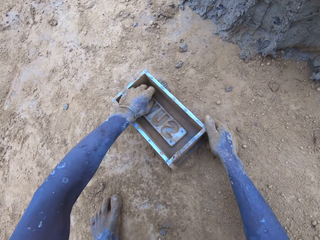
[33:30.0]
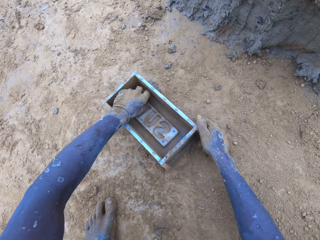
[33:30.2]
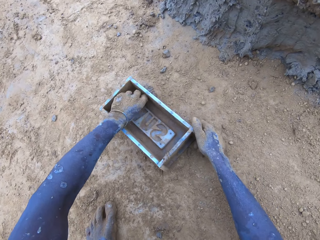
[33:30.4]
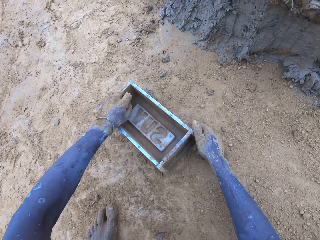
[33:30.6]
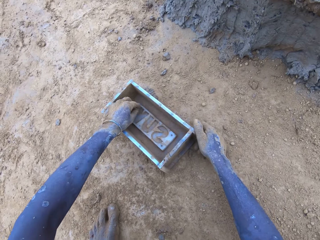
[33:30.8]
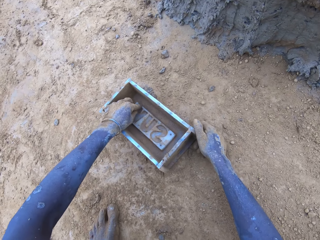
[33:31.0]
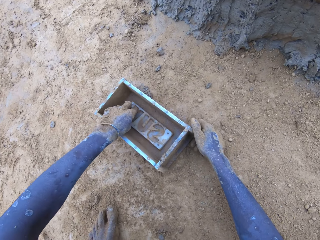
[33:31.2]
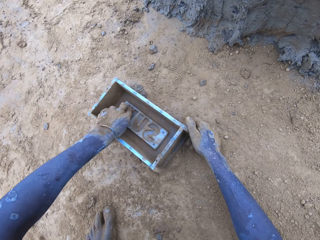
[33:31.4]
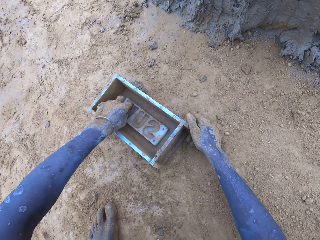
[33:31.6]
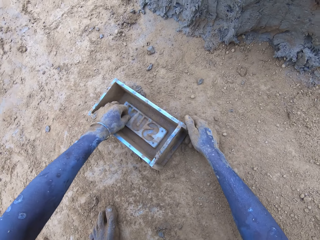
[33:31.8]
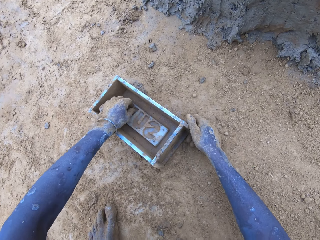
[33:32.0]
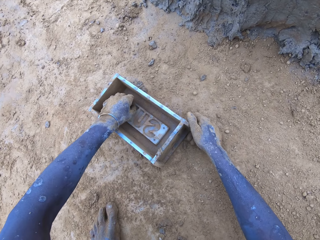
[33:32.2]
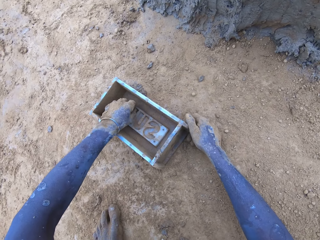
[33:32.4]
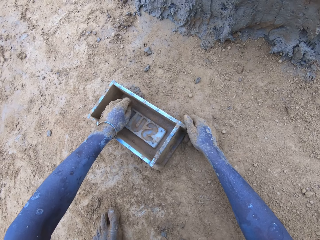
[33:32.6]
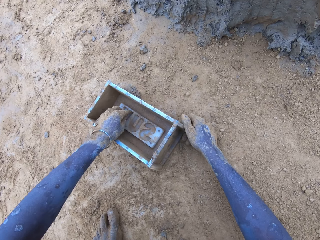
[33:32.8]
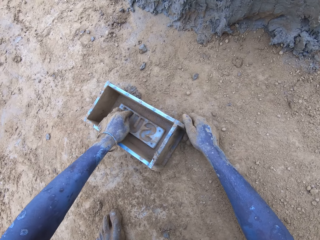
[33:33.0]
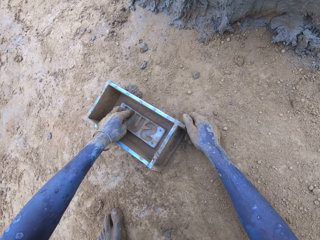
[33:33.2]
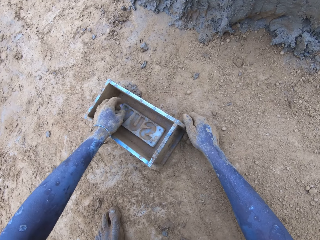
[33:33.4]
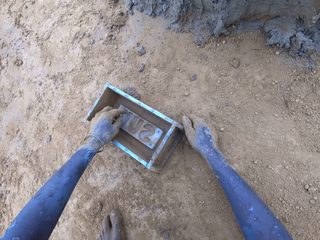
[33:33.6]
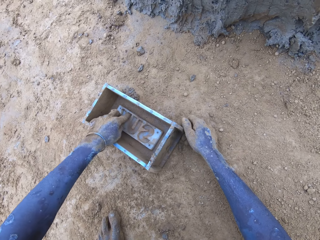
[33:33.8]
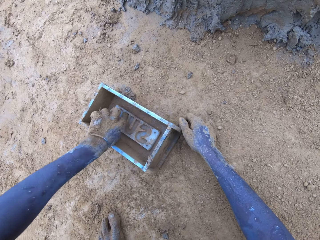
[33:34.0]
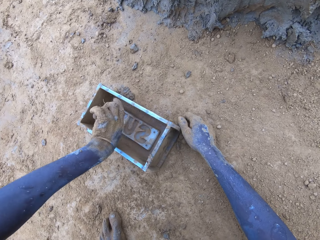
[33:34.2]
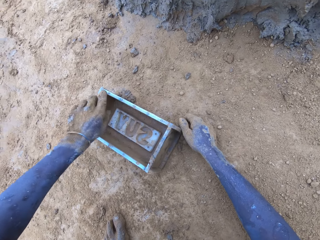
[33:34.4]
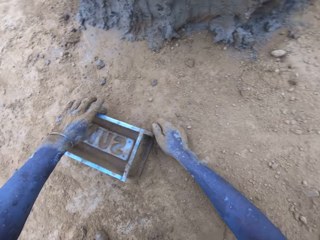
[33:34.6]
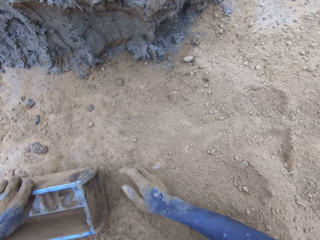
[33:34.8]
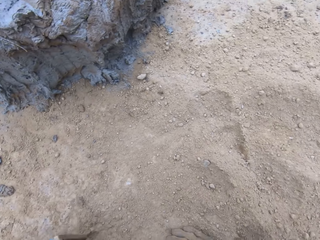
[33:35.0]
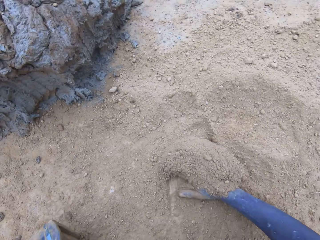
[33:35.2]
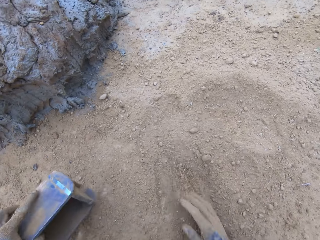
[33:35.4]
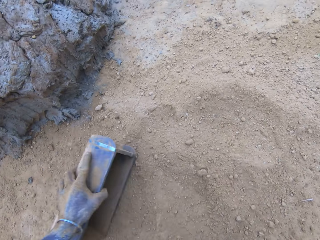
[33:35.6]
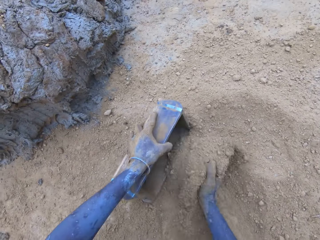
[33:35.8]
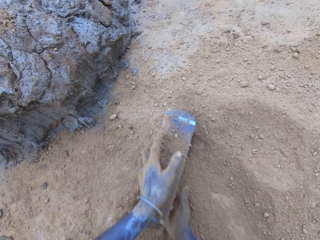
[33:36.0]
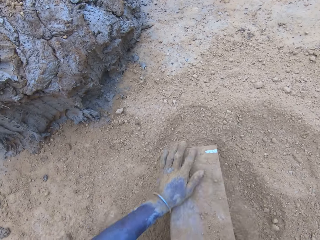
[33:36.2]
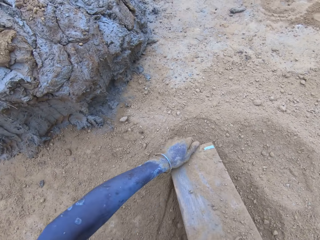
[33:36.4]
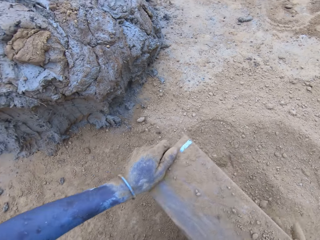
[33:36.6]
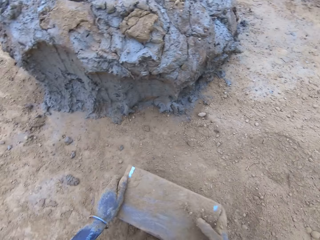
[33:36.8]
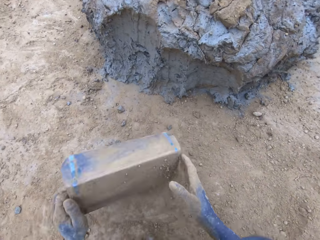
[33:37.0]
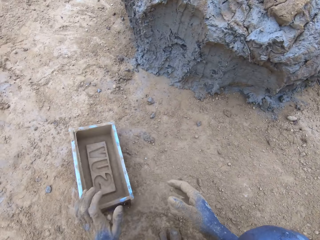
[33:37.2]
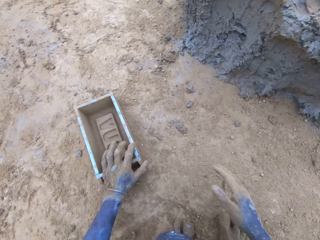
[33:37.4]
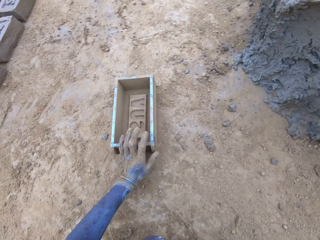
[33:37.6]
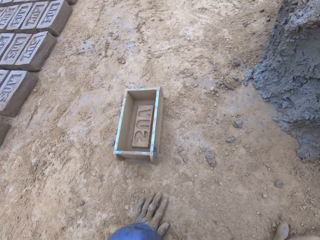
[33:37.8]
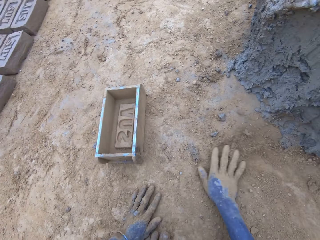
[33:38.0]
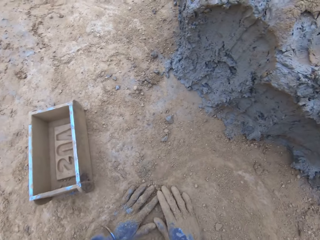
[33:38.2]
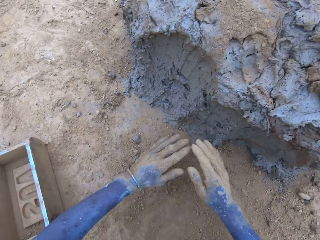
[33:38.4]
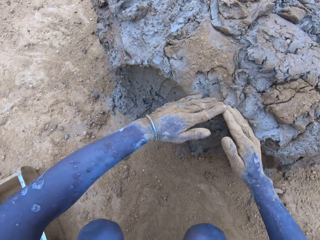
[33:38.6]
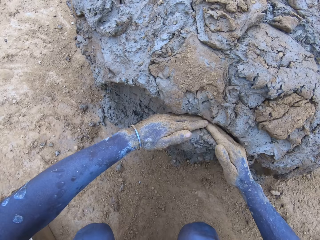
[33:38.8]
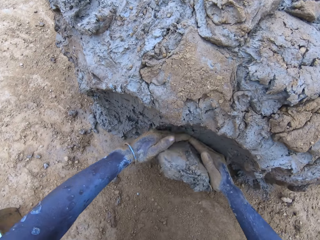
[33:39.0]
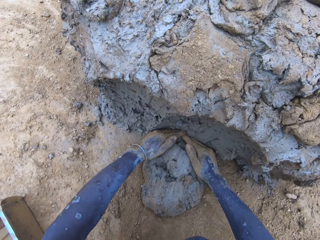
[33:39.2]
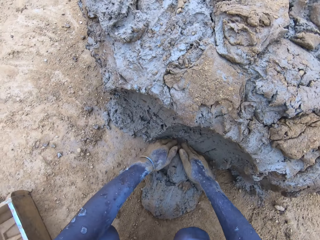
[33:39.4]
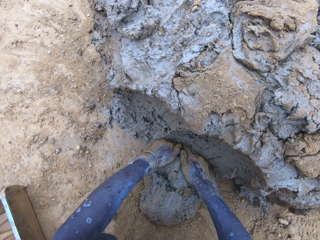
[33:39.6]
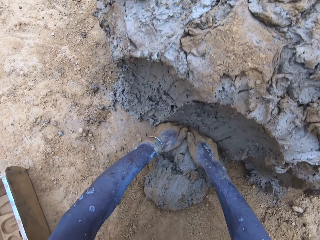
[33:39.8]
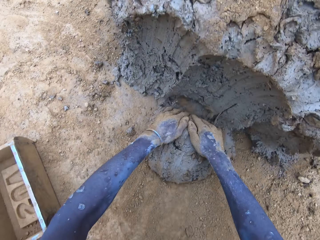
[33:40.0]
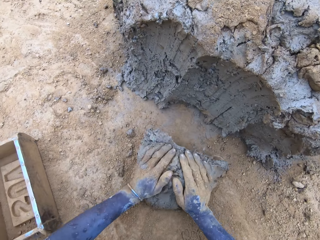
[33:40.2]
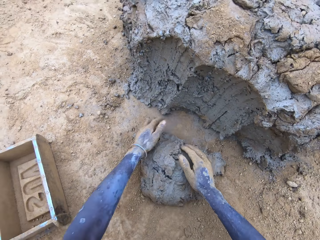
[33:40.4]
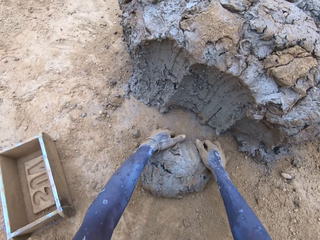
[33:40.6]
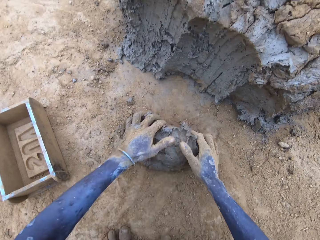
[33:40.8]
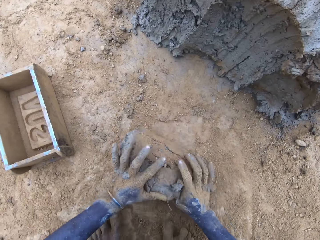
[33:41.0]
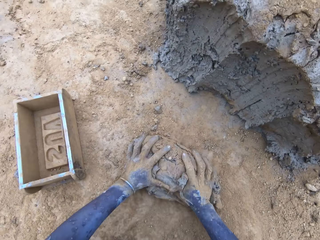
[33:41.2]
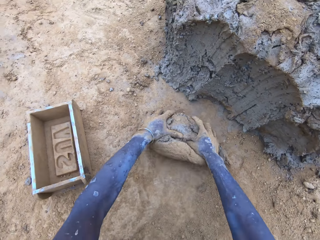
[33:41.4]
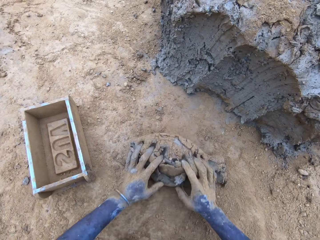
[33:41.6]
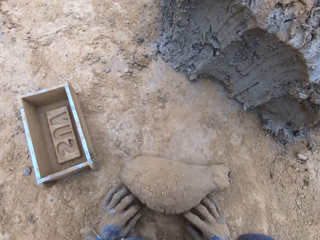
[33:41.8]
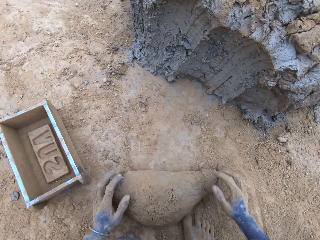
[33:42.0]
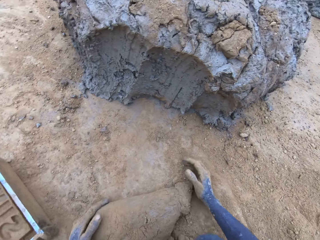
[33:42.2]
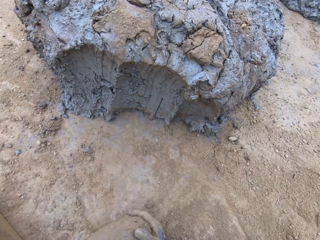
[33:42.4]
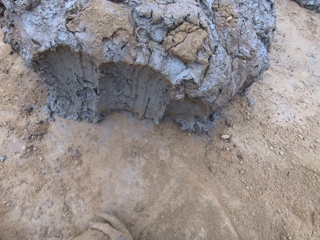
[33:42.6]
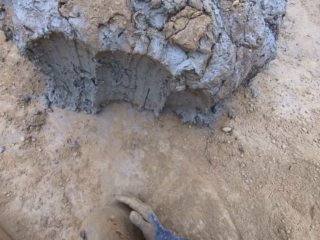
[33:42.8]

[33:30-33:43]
The camera wearer removes mud from the wooden brick moulder or brickmold. They put soil in the wooden brick moulder, pour the soil from the brickmold, and scoop mud.

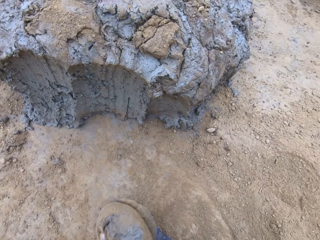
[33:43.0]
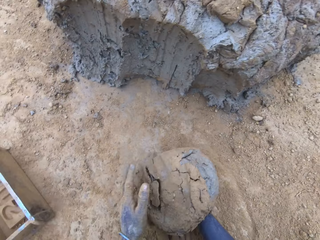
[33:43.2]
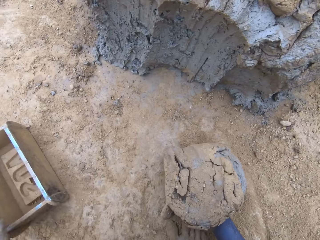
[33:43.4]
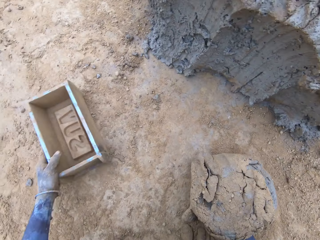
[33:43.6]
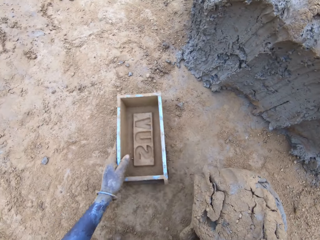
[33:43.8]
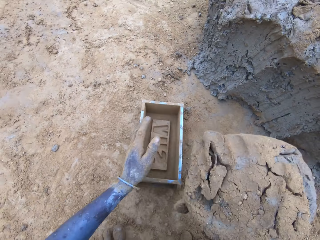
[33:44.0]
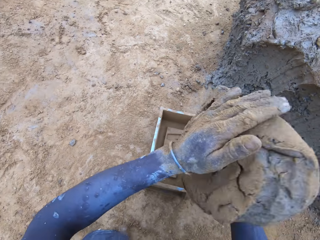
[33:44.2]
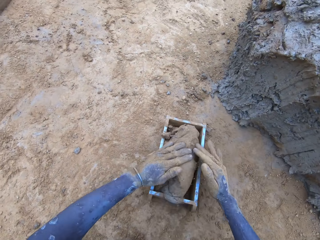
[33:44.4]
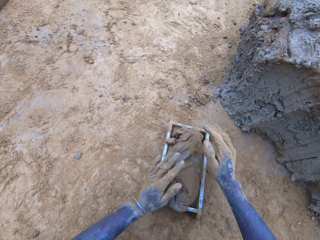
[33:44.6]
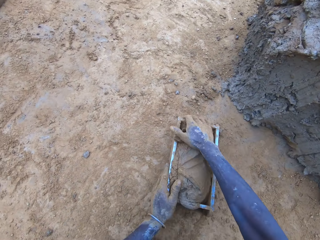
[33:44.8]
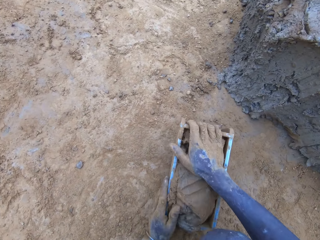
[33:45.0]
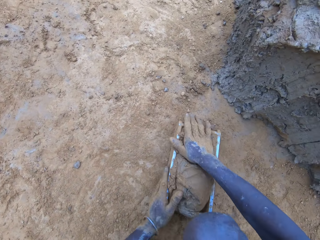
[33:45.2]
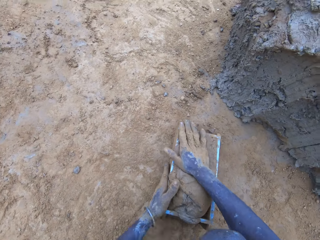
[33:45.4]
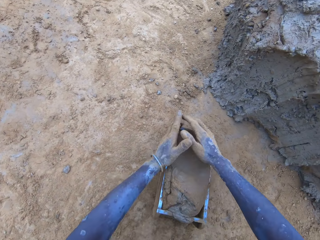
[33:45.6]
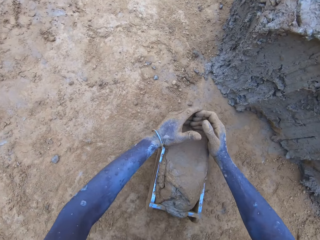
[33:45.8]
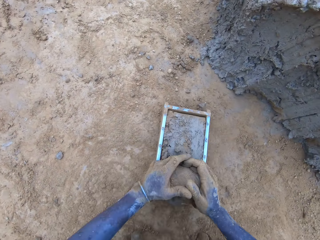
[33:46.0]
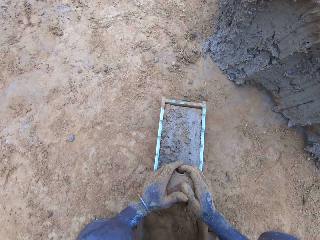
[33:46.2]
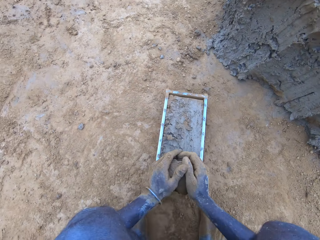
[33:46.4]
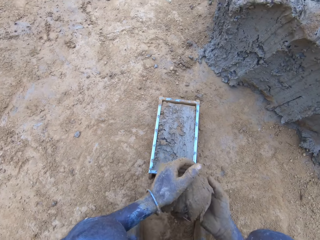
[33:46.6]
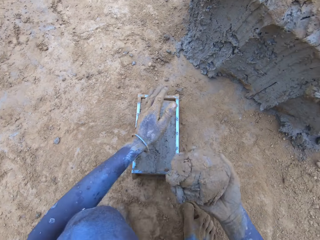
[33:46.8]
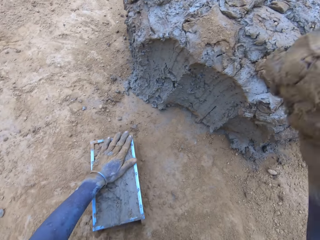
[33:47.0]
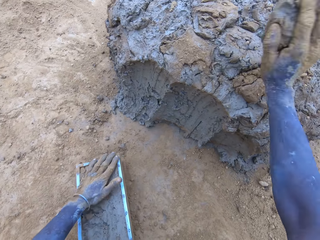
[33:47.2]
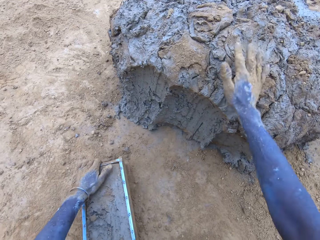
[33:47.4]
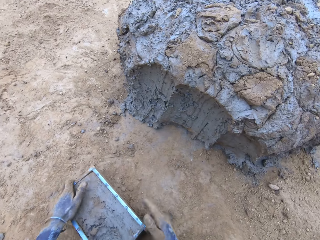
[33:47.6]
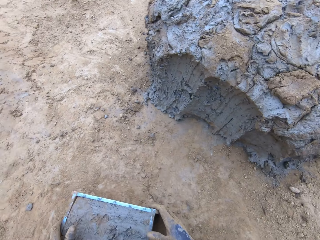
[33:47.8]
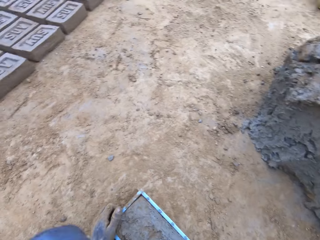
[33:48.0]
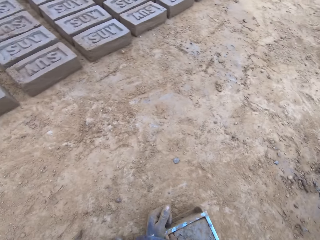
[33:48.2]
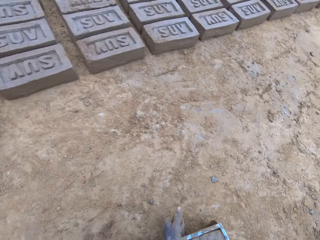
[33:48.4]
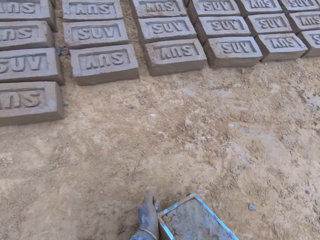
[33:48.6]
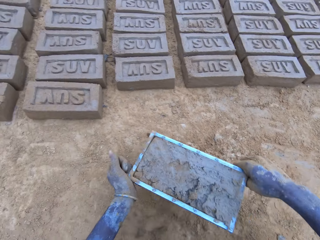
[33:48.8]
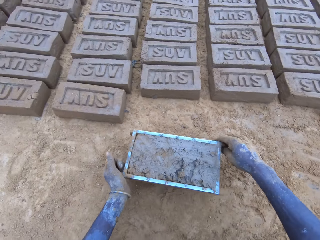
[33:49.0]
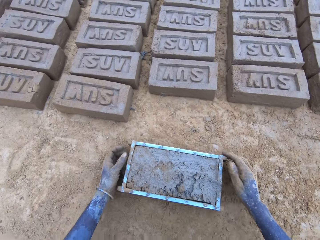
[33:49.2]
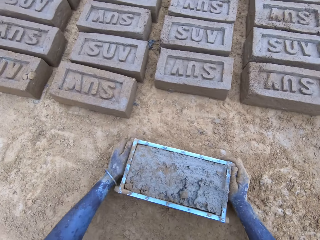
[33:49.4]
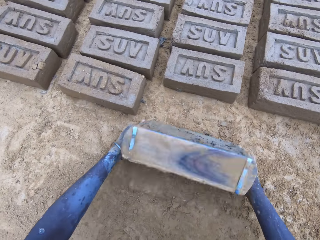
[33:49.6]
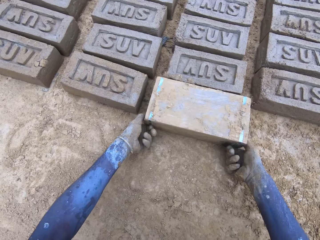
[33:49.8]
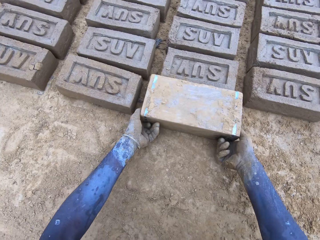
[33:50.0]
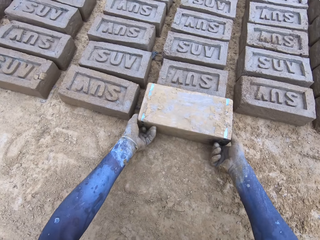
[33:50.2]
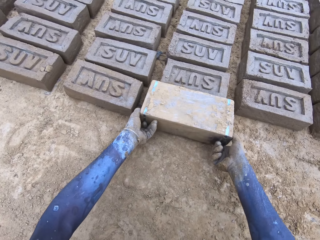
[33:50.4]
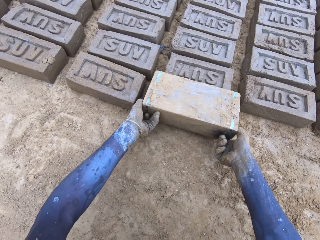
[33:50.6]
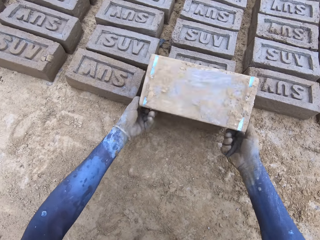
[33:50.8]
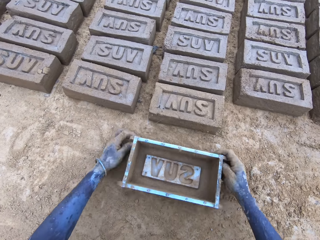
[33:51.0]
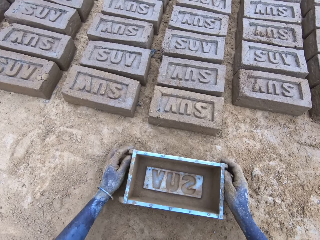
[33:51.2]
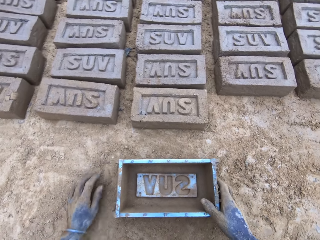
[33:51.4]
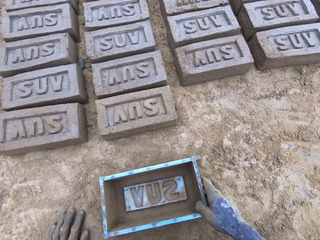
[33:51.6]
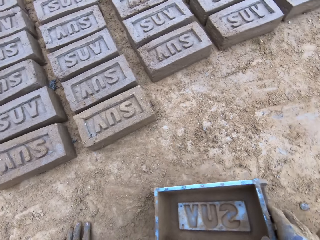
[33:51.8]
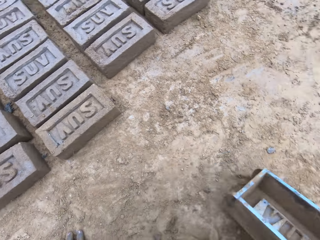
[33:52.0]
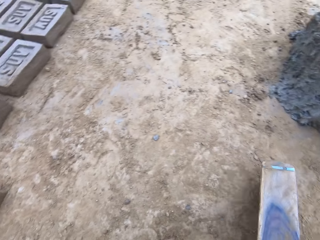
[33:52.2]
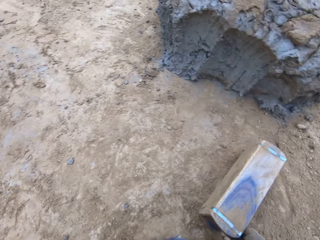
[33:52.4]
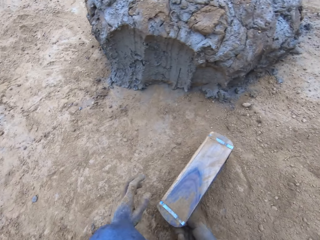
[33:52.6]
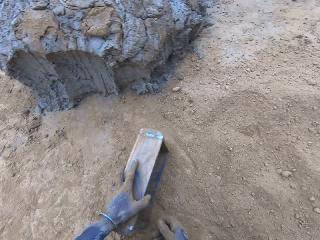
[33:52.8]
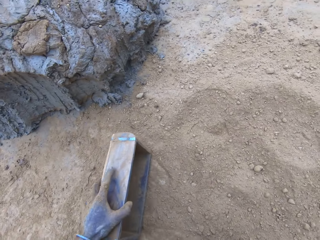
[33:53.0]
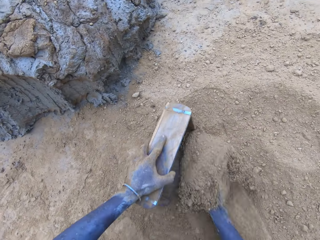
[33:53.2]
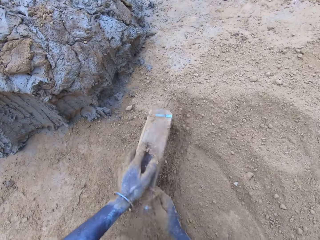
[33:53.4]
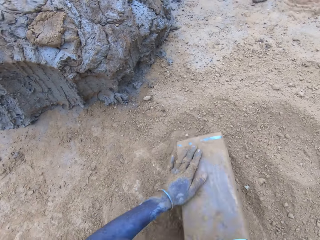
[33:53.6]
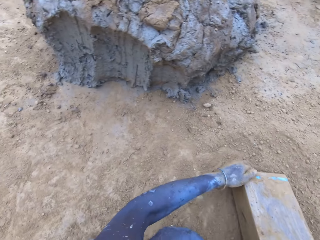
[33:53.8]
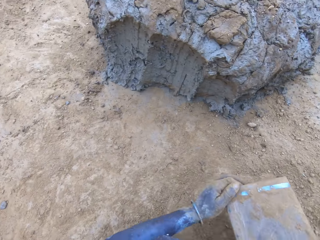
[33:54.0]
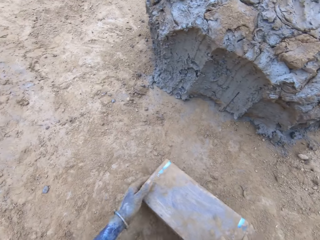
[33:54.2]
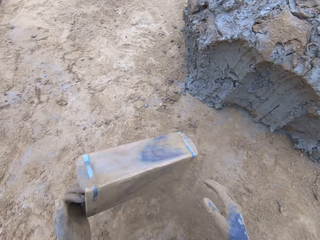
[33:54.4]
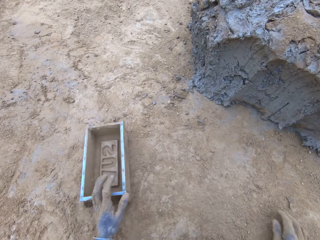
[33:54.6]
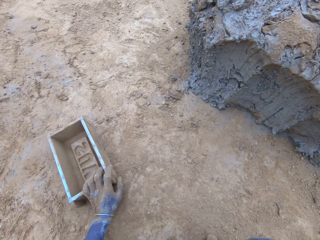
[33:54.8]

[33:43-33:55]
The camera wearer puts mud in the wooden brick moulder or brickmold. They scoop the excess mud on the brickmold and throw the mud on the pile of mud. They pour the mud in the brickmold on the ground. They drop a brick. They put soil in the wooden brick moulder, pour the soil from the brickmold, and turn the wooden brick moulder.
